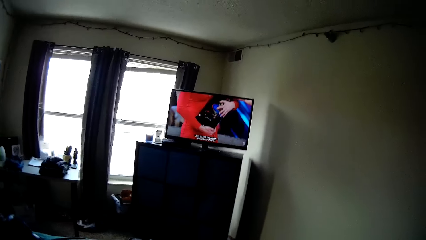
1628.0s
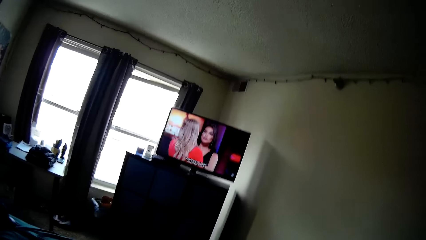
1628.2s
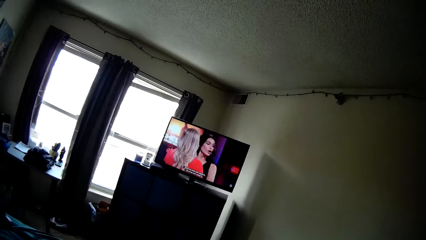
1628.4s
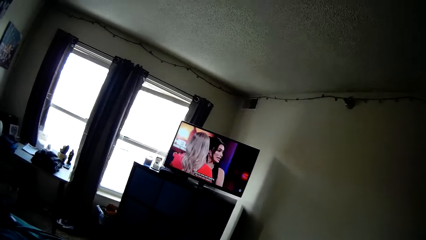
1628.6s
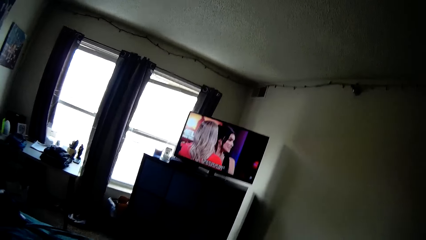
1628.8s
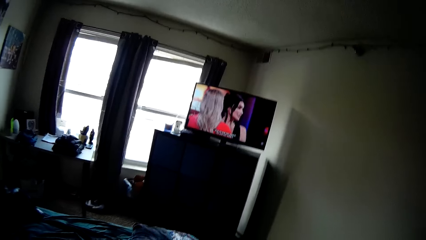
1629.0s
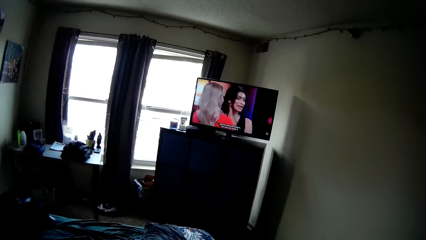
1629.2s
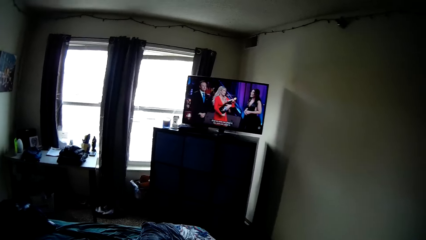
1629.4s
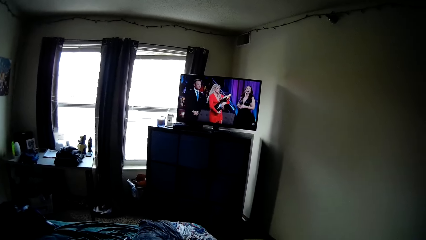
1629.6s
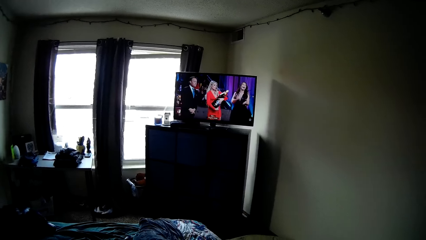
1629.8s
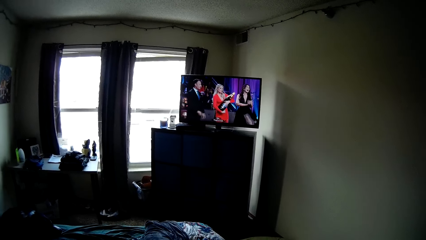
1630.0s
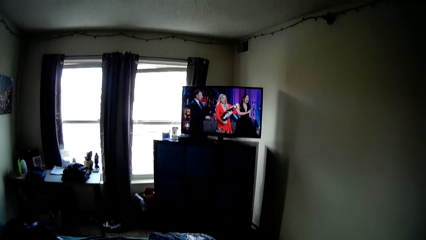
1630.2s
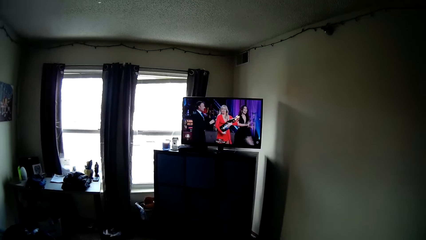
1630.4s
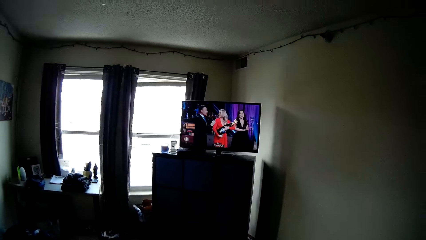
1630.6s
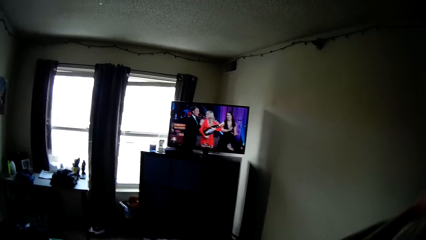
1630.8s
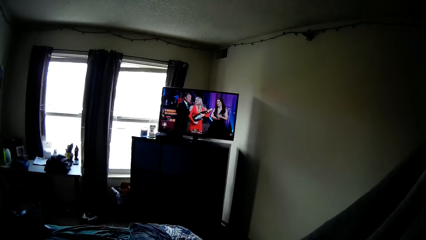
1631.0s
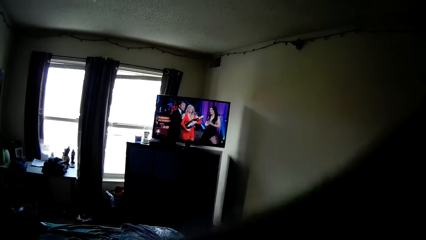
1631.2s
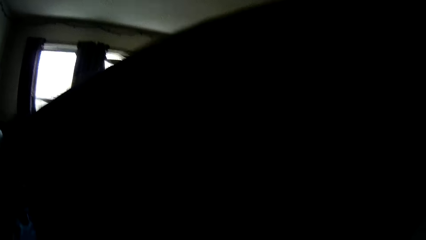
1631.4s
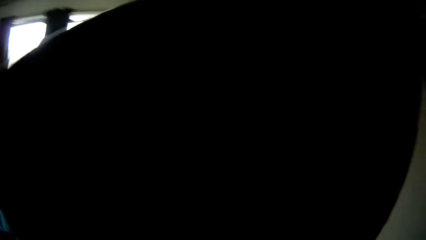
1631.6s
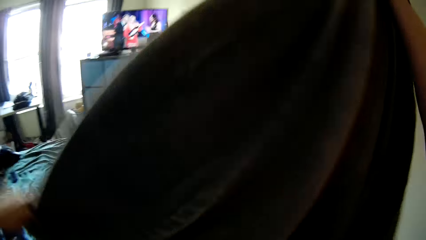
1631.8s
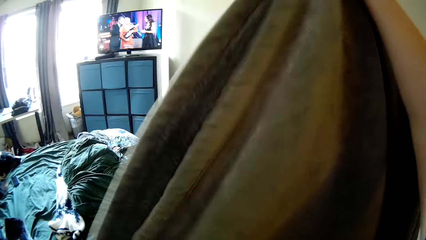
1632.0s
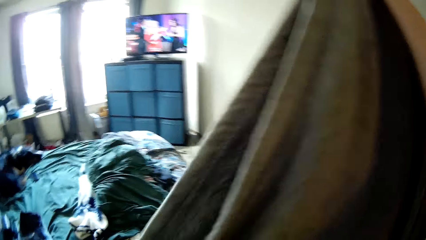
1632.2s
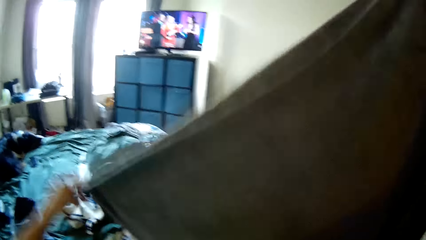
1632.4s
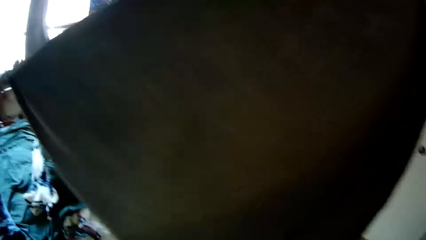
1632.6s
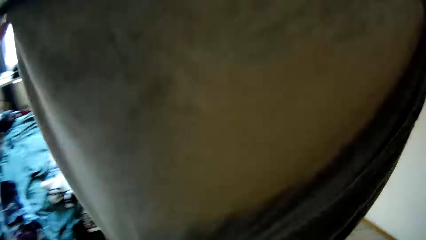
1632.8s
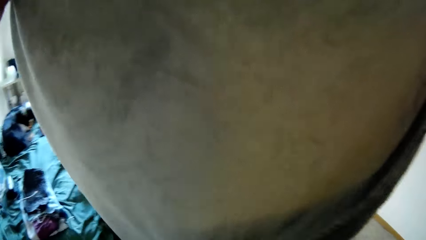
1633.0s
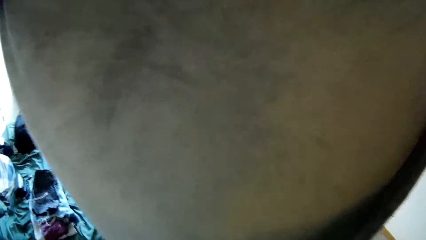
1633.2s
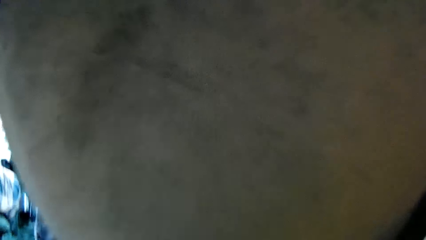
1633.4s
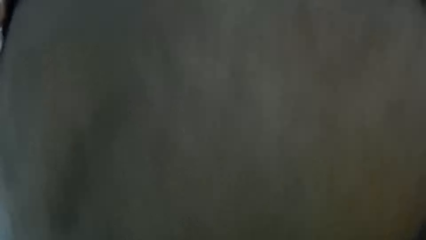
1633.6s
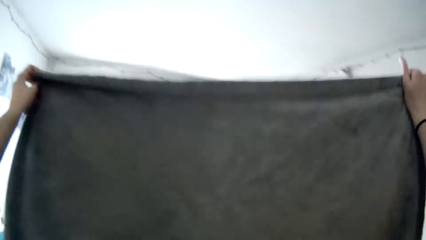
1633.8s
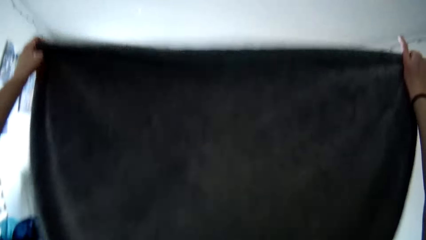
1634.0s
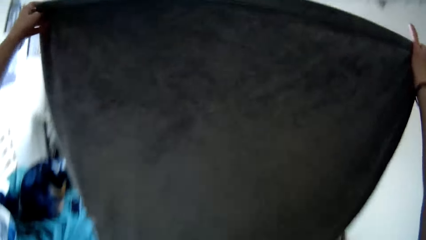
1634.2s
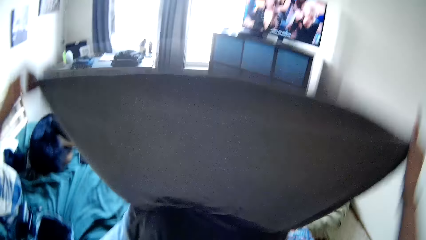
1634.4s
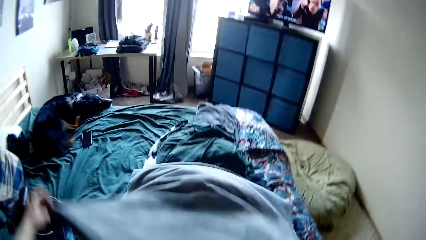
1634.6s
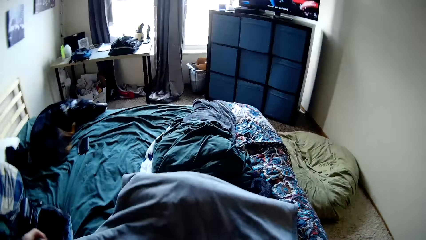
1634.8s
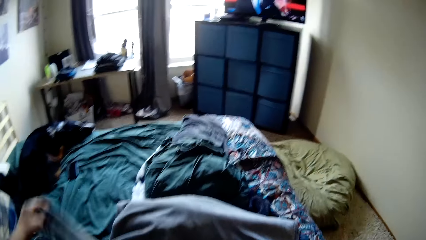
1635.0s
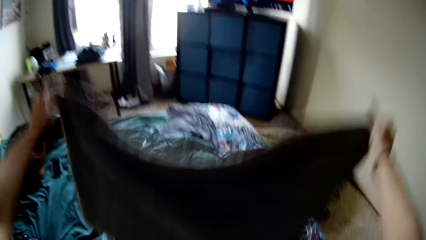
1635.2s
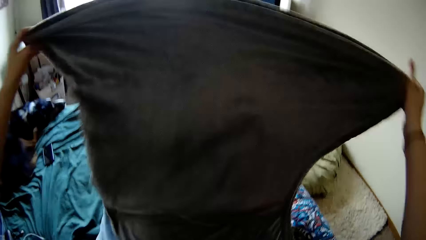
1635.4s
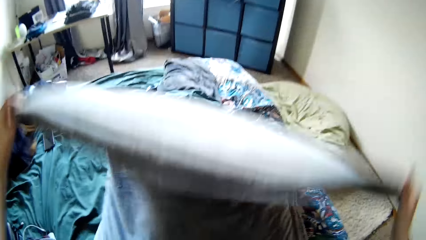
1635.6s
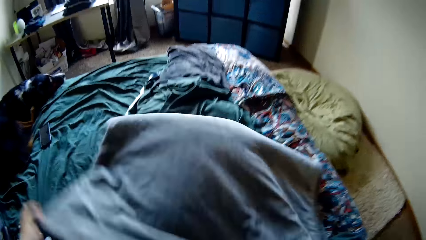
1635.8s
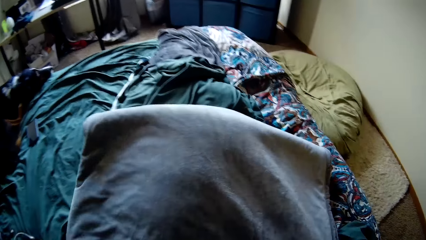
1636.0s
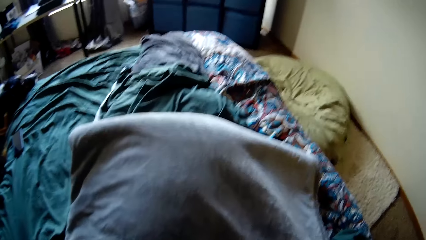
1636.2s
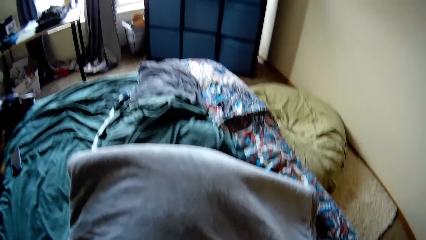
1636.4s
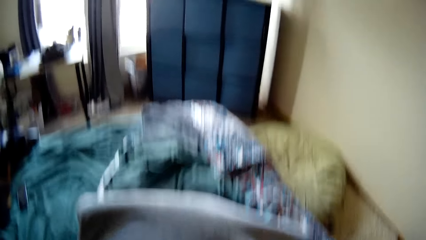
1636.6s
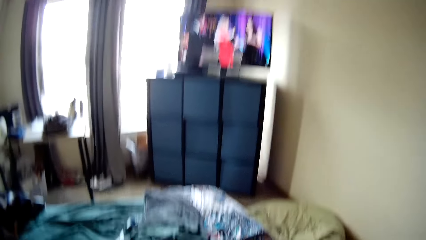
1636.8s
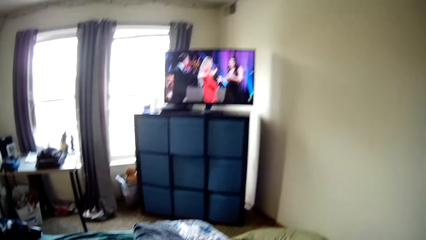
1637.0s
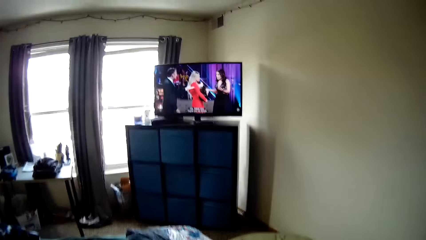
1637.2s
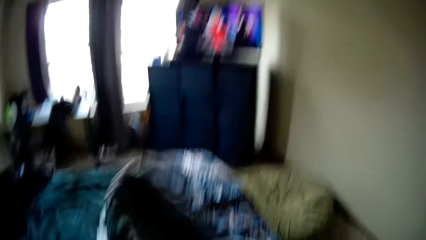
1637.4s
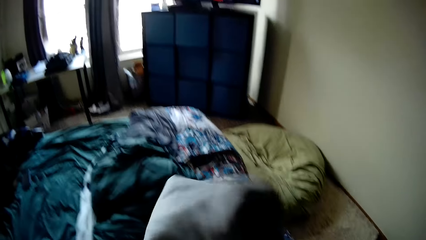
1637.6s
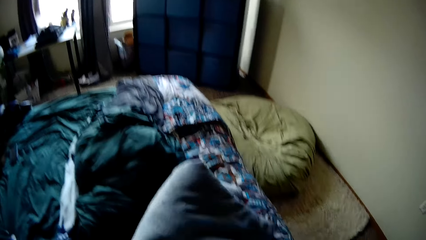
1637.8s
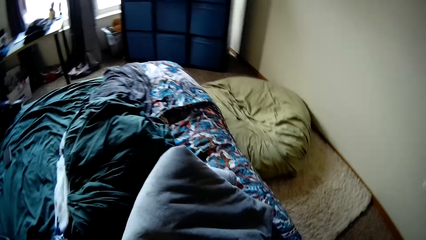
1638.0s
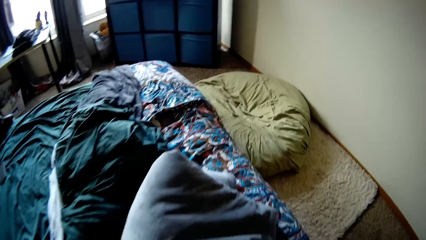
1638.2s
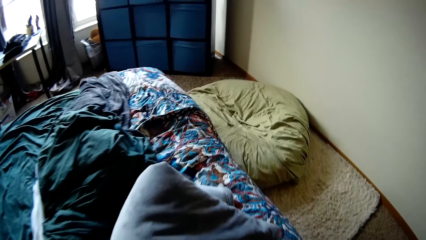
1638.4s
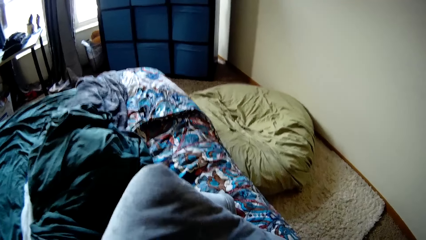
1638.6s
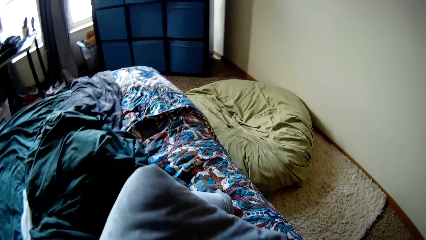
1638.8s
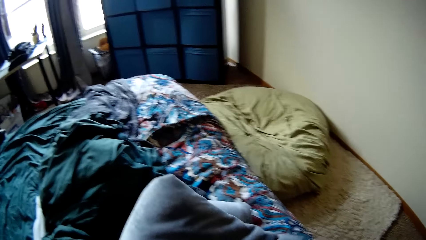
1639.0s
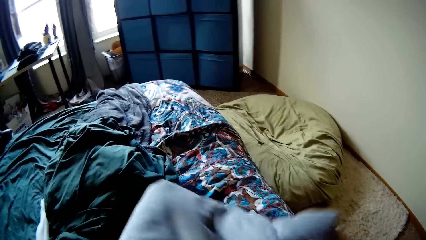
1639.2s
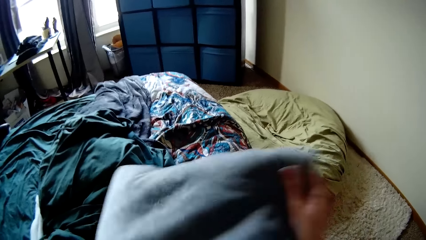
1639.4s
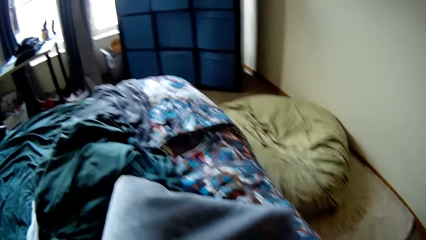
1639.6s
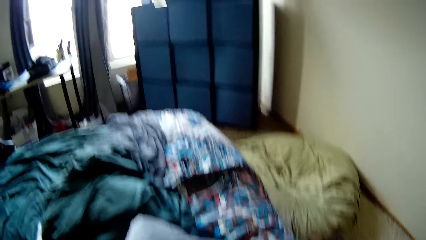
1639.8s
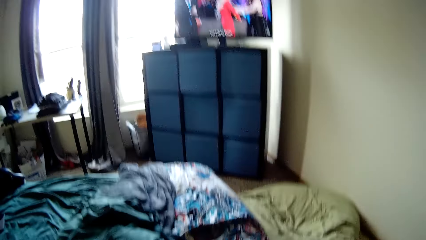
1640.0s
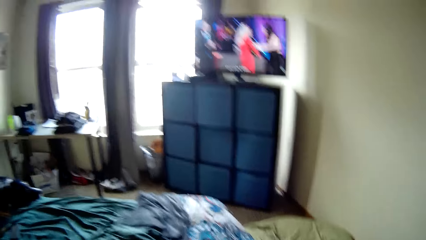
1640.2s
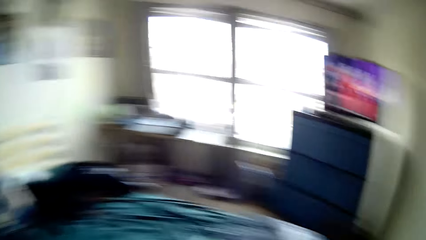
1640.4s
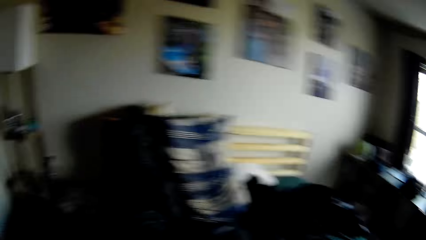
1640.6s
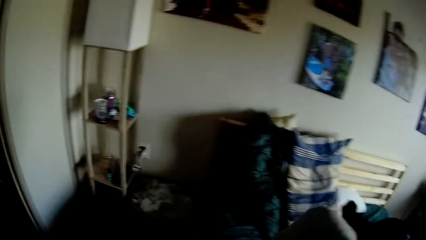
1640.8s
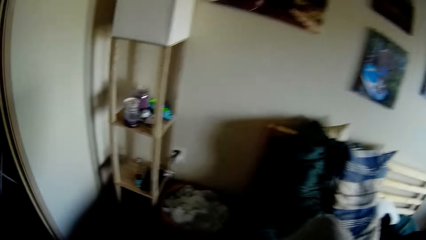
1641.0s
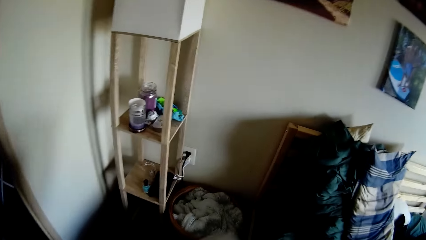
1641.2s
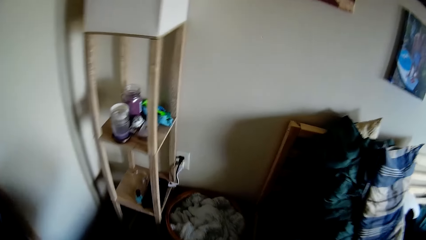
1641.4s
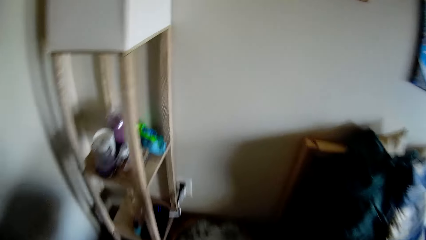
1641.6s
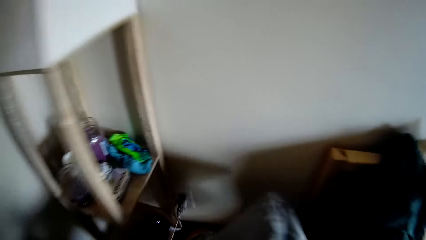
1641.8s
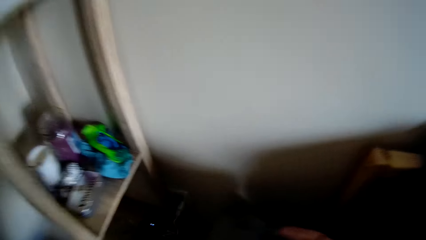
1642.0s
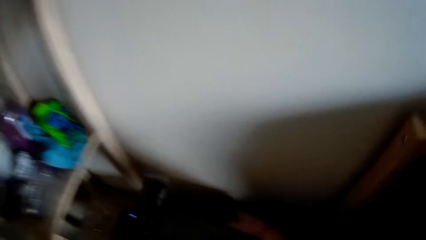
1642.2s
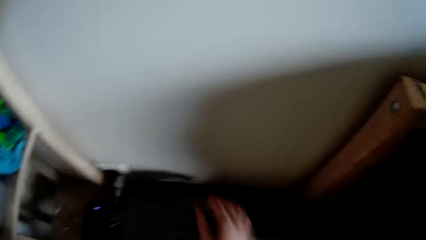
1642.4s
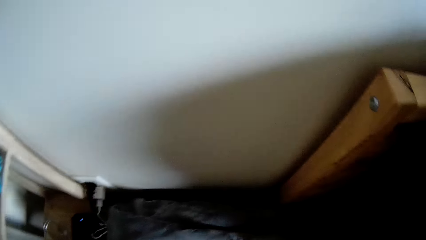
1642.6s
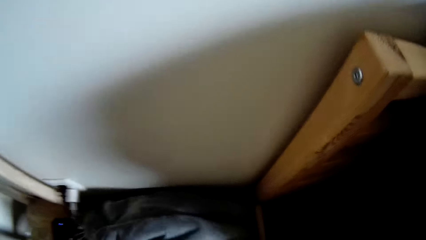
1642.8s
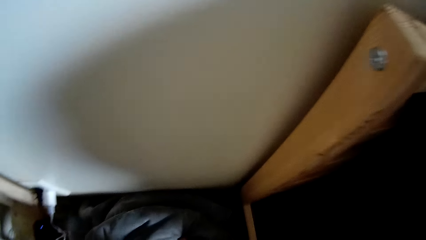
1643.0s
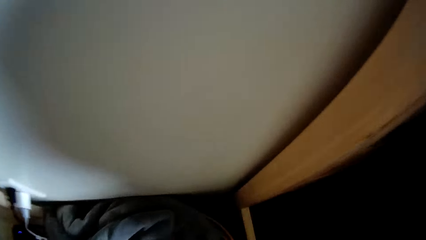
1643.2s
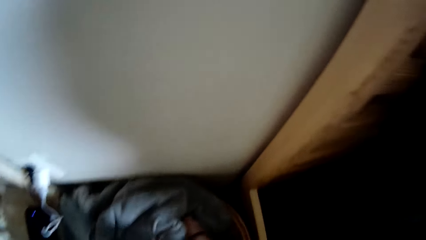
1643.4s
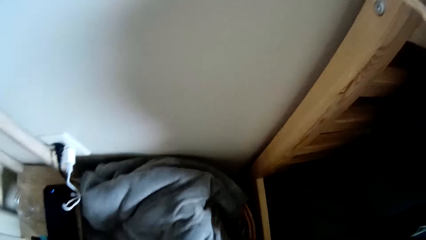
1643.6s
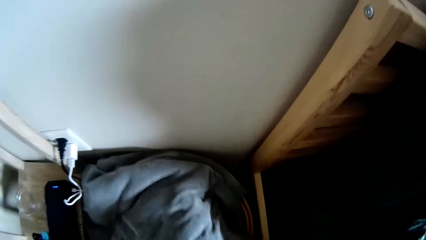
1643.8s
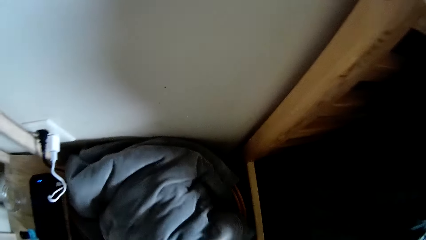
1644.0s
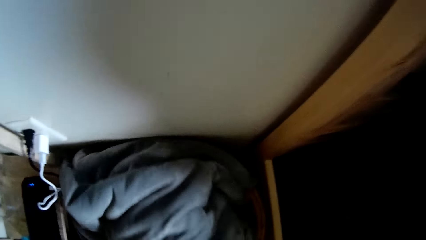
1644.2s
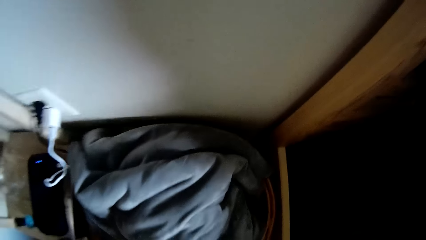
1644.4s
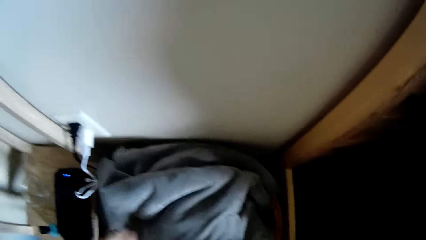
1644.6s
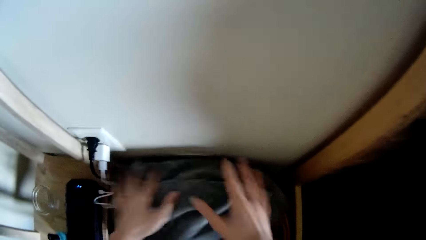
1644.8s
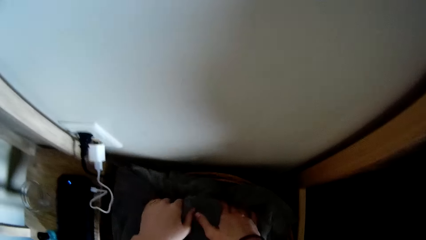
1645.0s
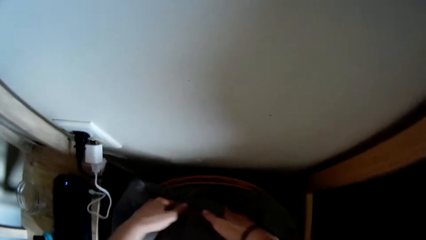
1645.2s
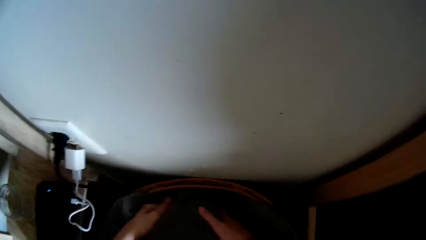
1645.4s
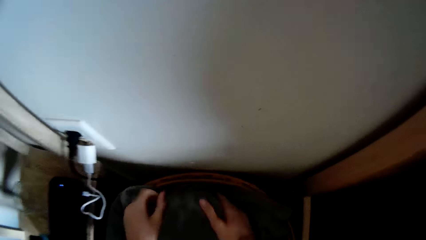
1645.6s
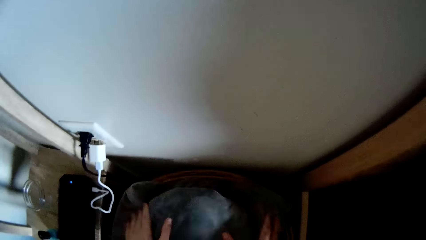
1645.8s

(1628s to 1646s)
The camera wearer folds the blanket or cloth. They place the cloth on top of the bed. They walk carrying the duvet. They put the folded bed sheet inside the basket.
